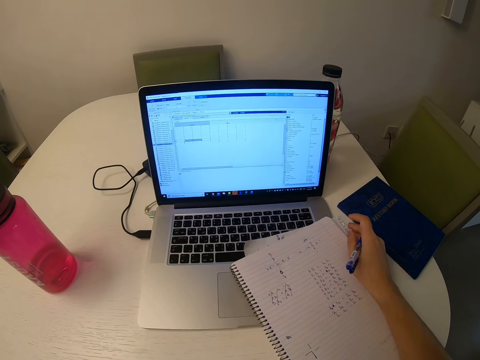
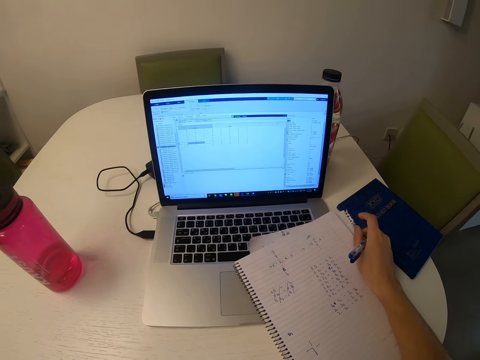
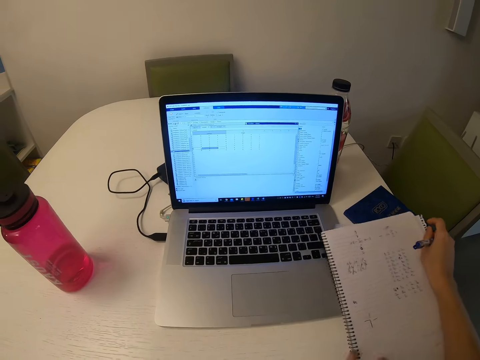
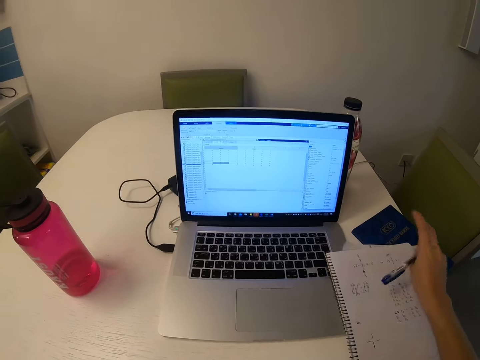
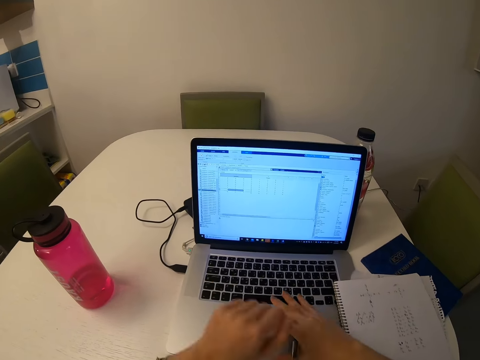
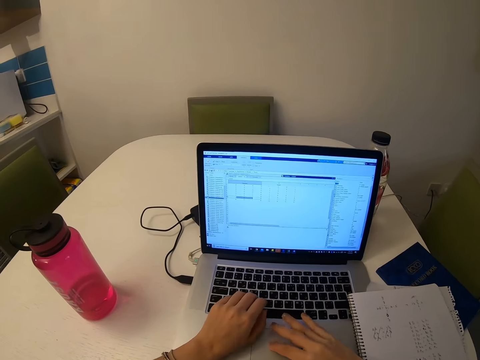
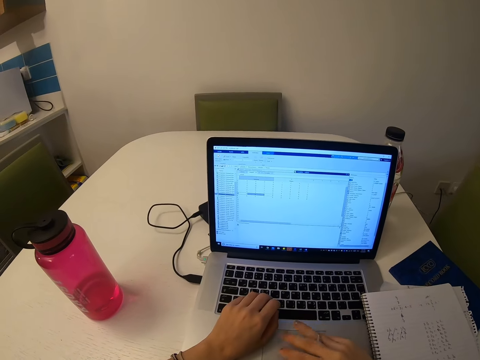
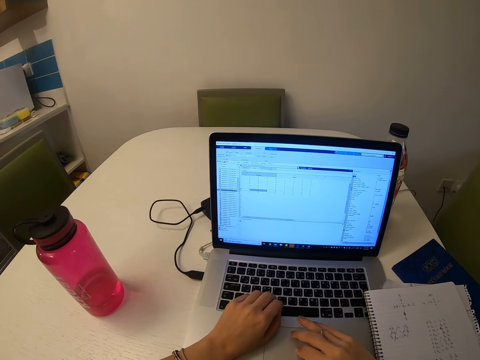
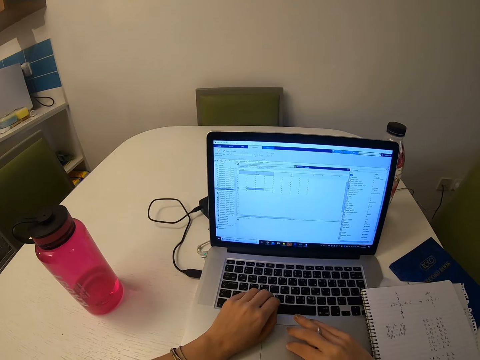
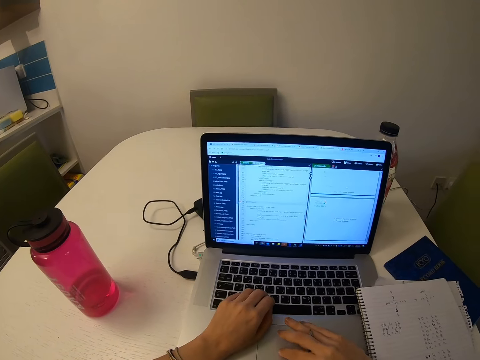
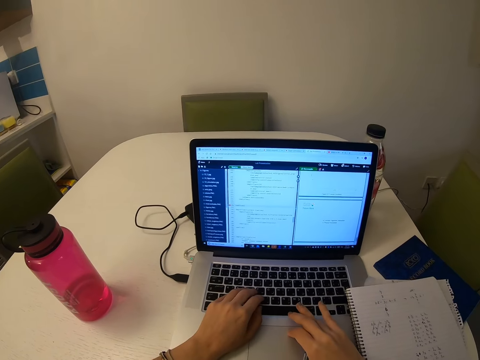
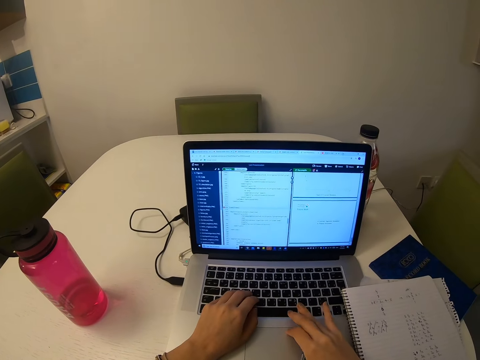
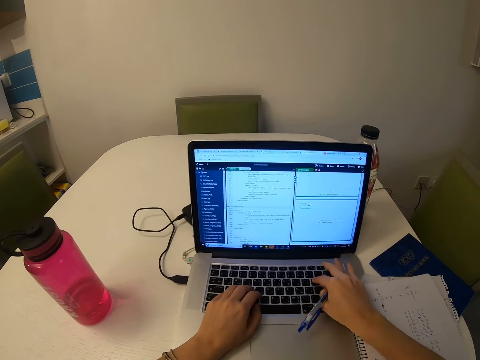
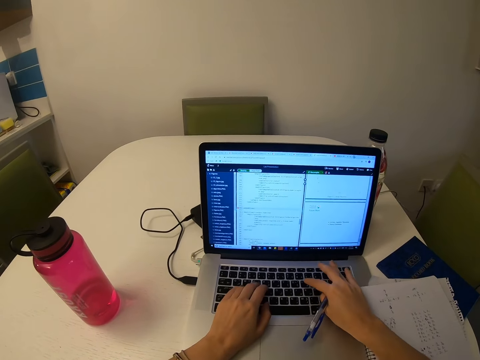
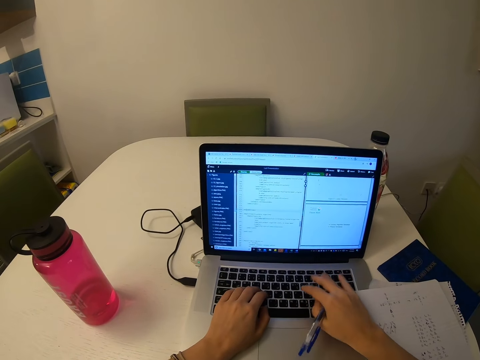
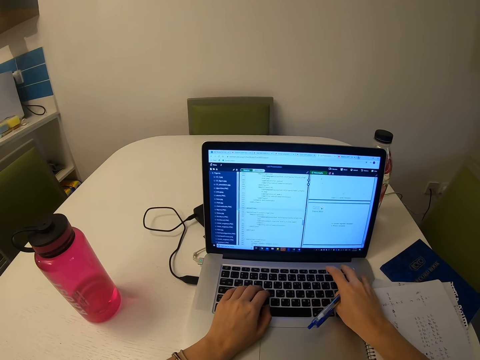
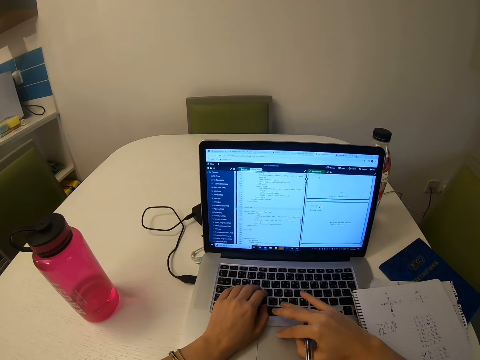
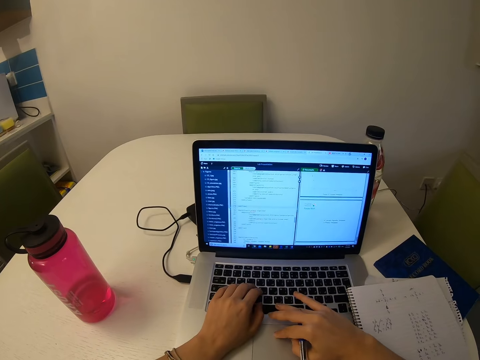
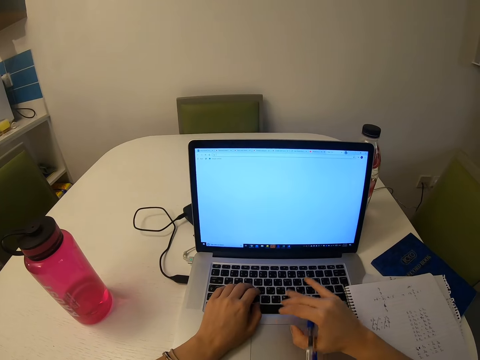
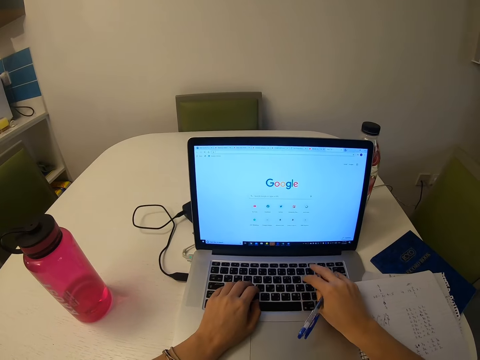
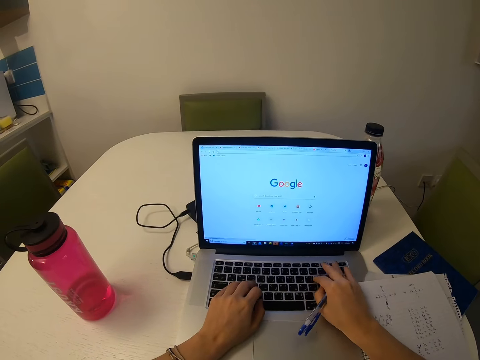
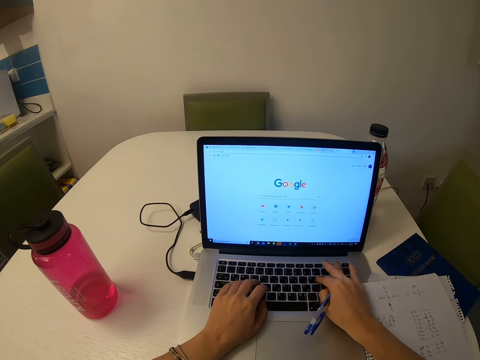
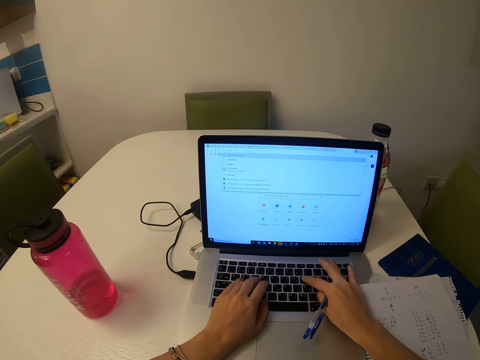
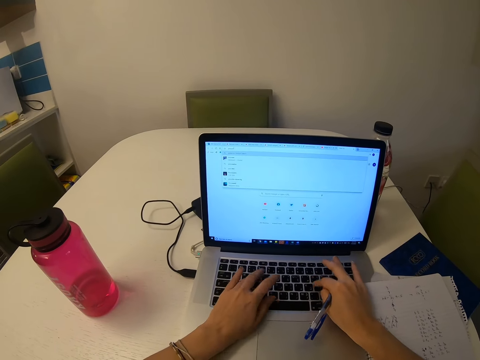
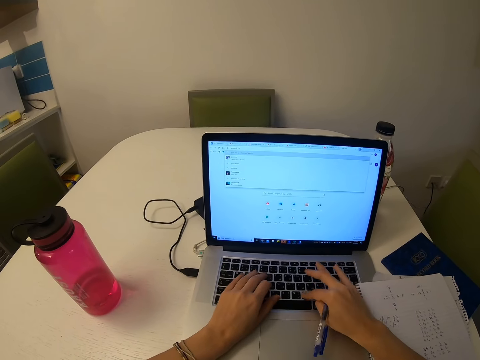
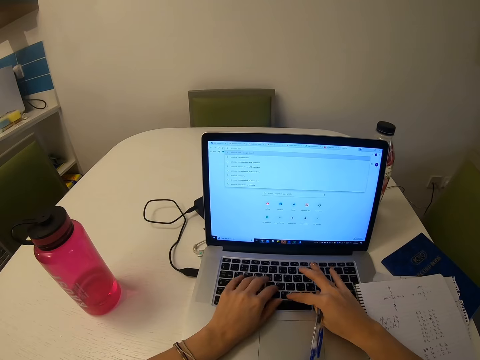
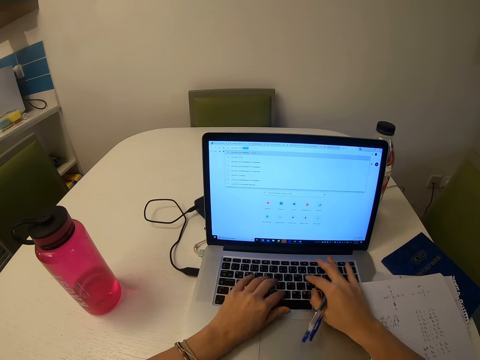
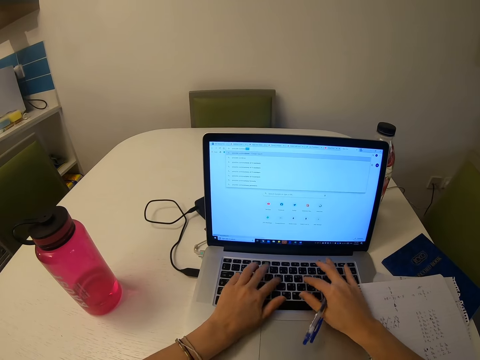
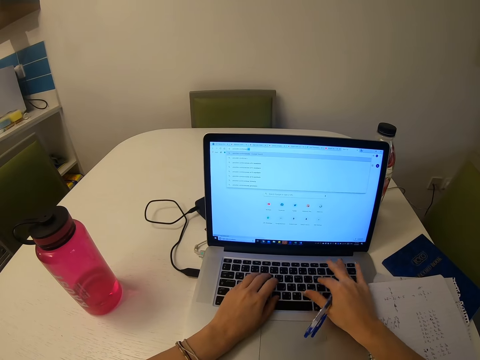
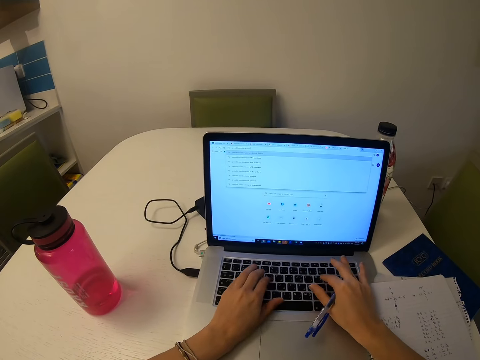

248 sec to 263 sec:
The camera wearer operates the laptop. They type on the laptop. They scroll the laptop. They type on the laptop.

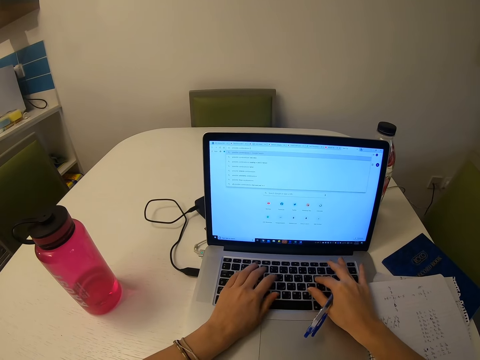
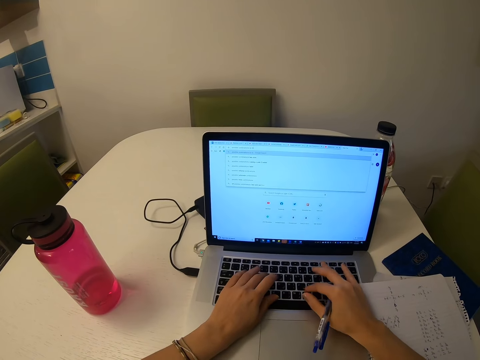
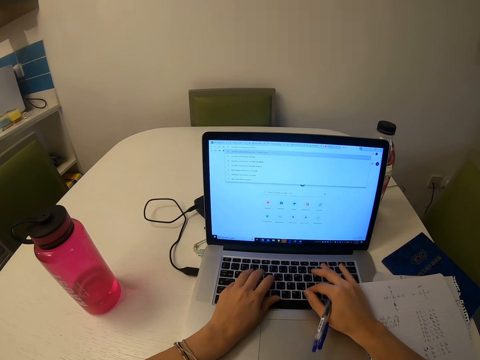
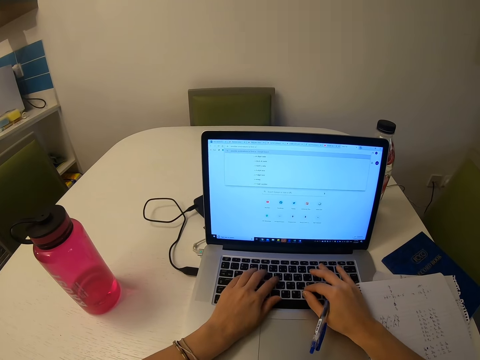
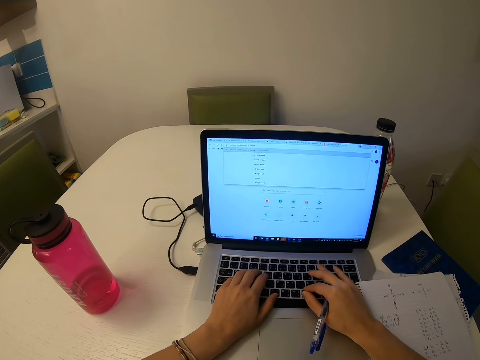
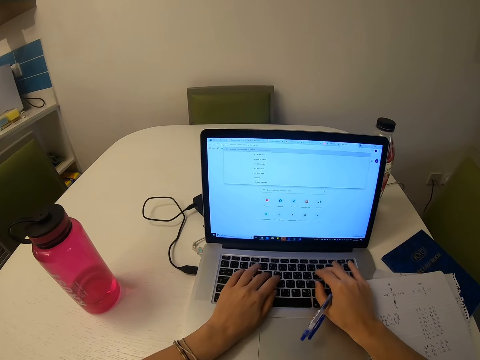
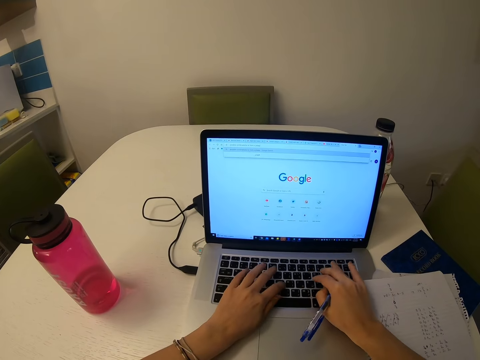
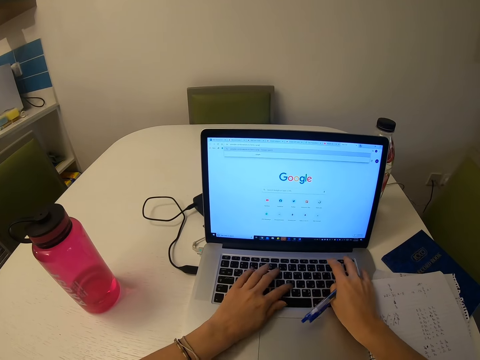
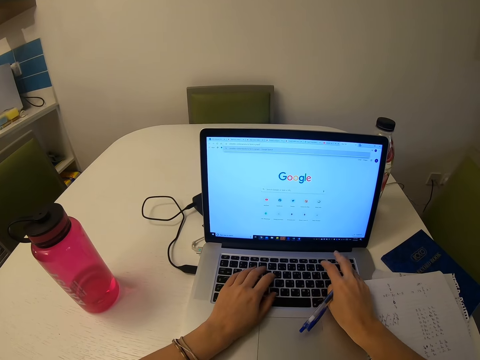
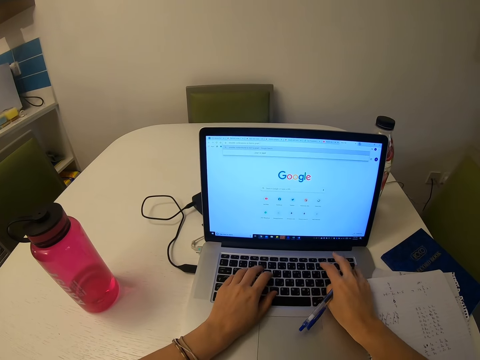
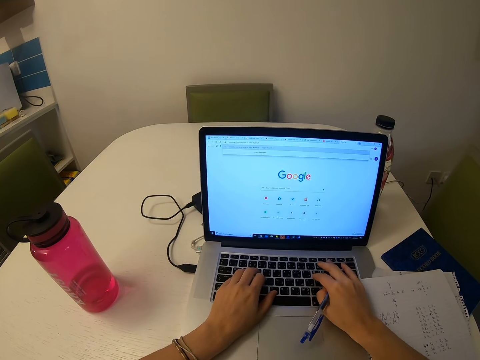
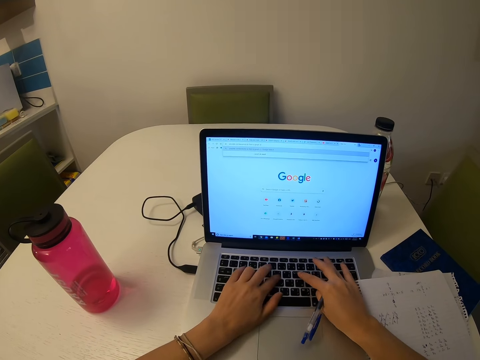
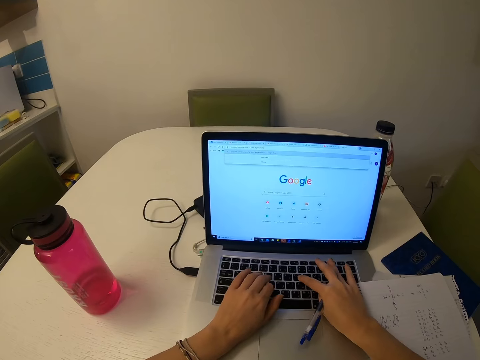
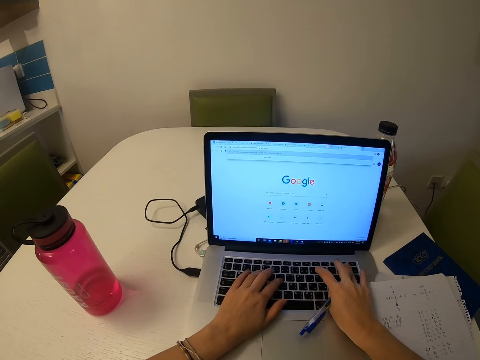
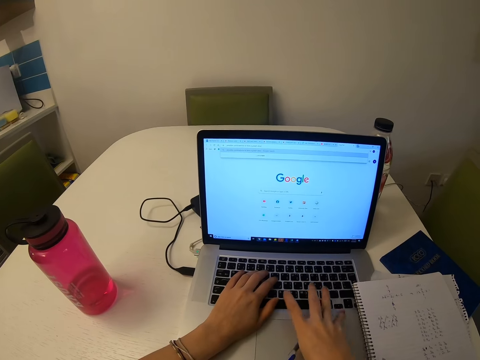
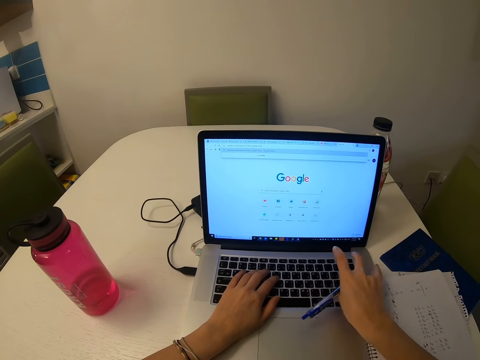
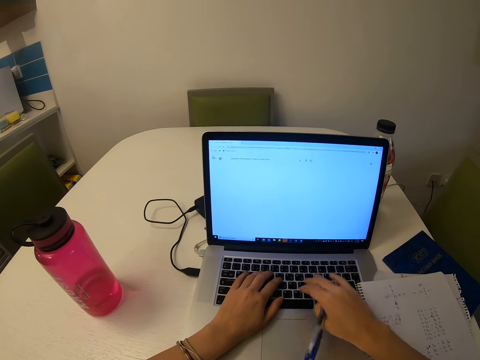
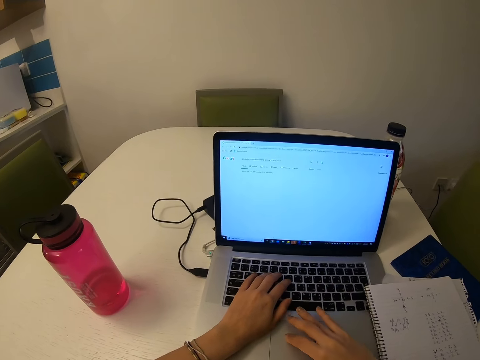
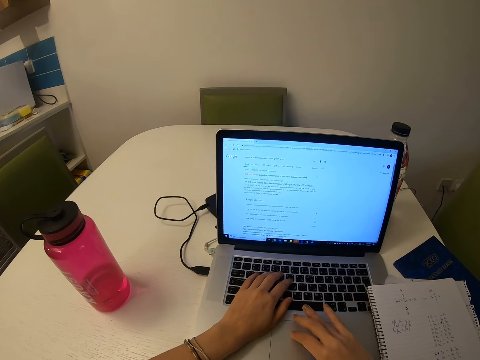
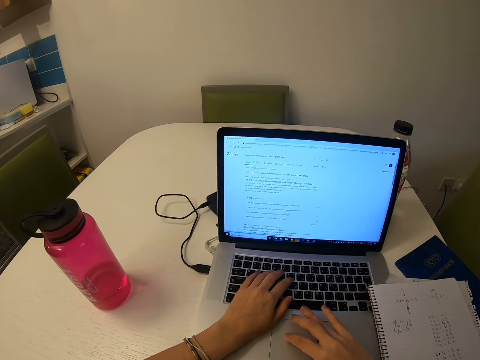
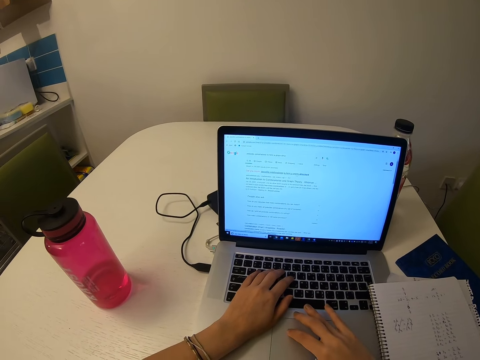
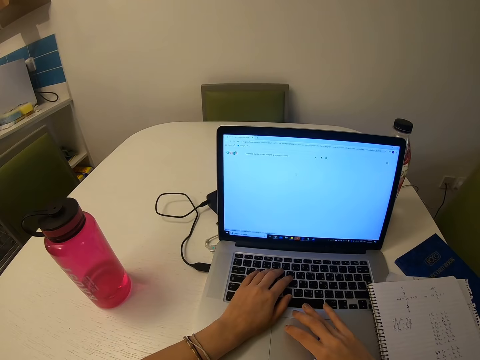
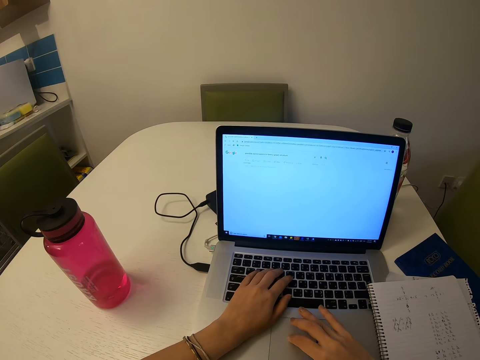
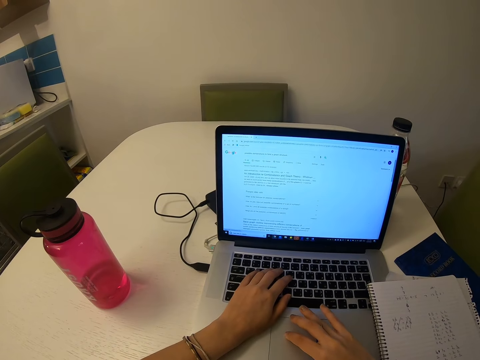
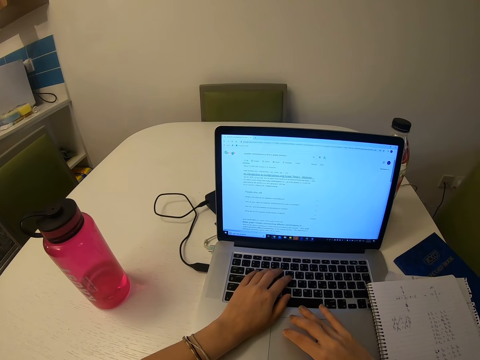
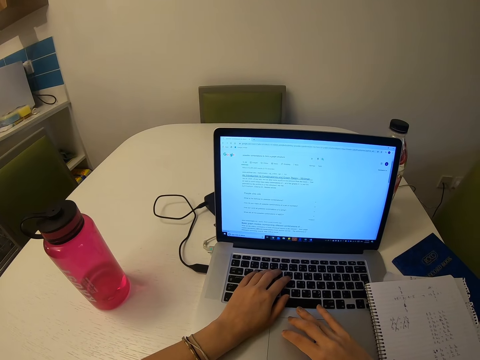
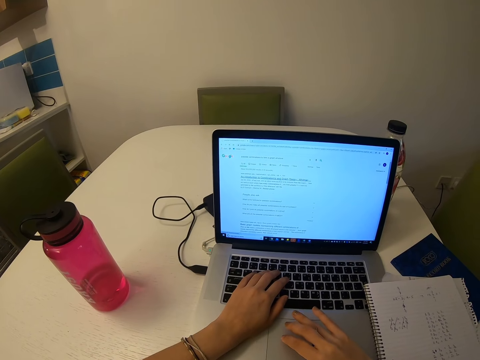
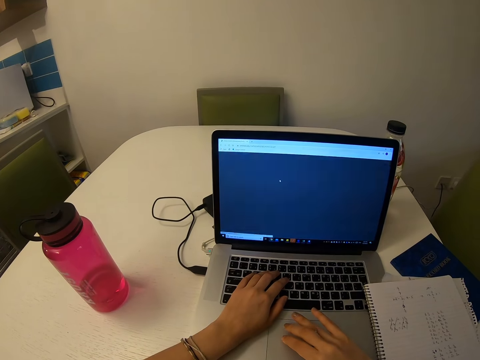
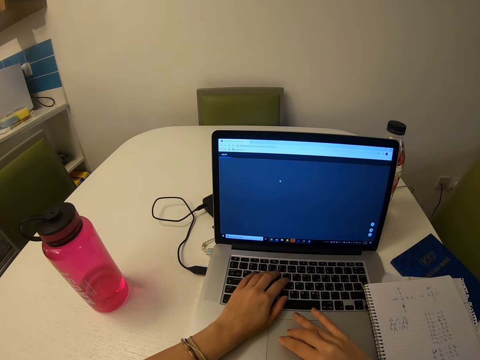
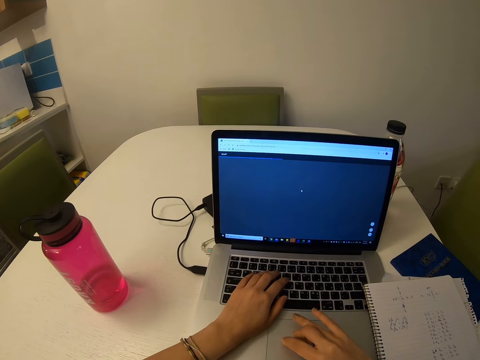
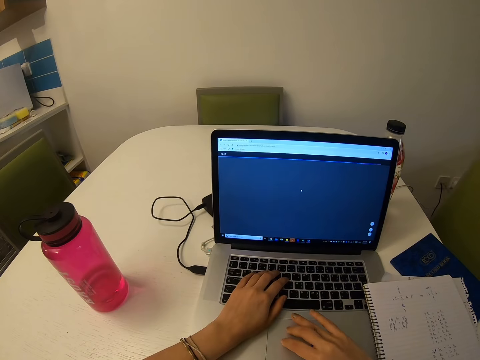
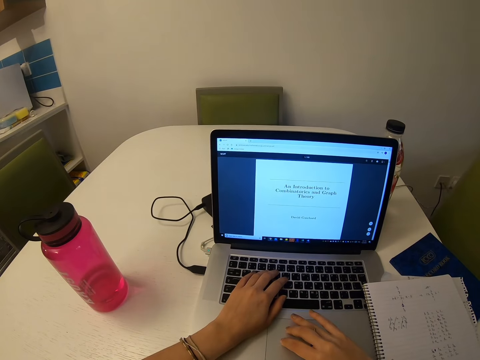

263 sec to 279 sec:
The camera wearer looks at the laptop. They scroll the laptop.
